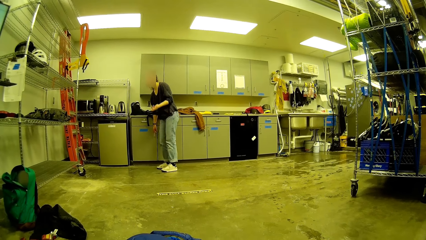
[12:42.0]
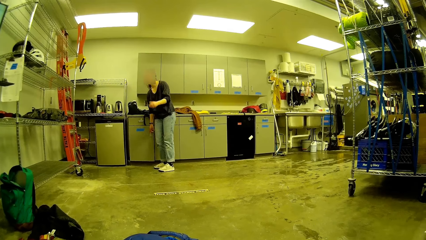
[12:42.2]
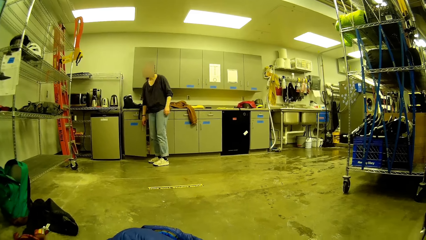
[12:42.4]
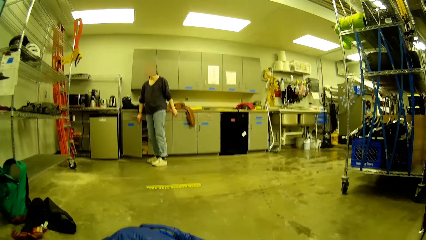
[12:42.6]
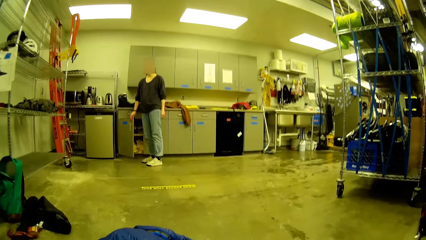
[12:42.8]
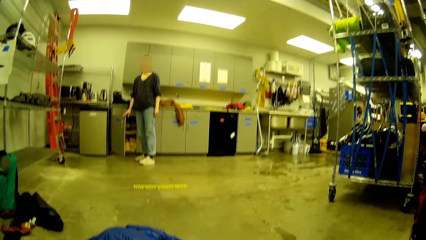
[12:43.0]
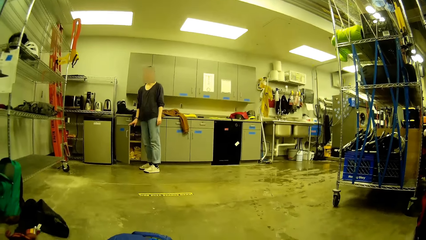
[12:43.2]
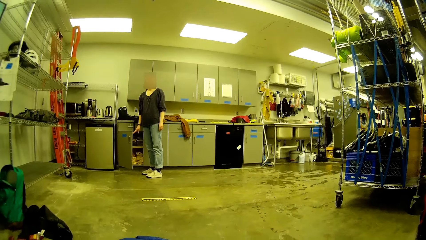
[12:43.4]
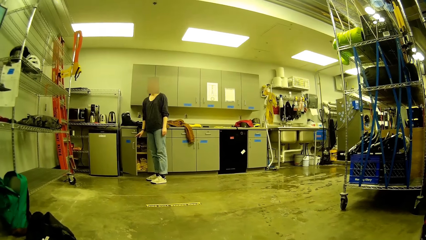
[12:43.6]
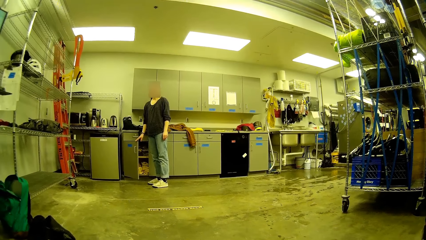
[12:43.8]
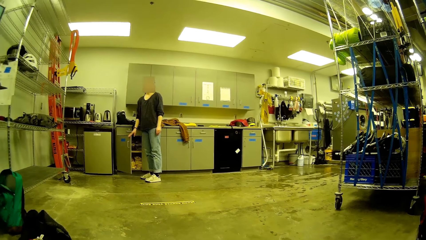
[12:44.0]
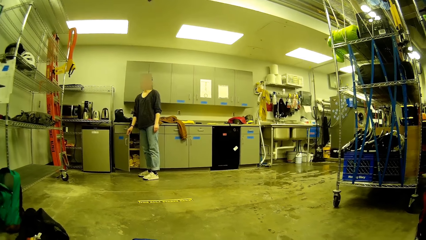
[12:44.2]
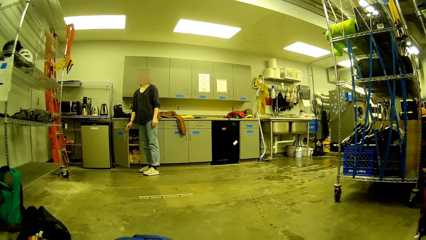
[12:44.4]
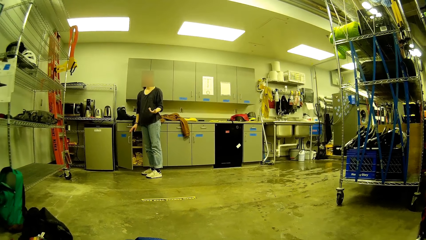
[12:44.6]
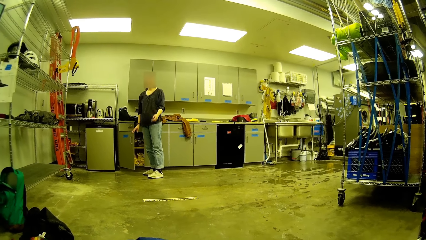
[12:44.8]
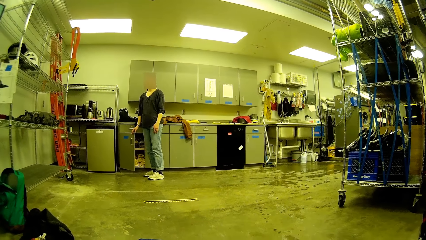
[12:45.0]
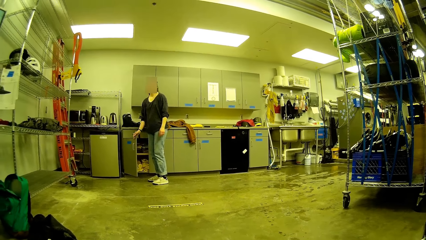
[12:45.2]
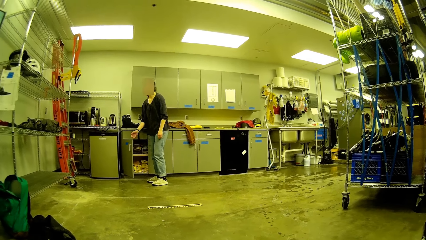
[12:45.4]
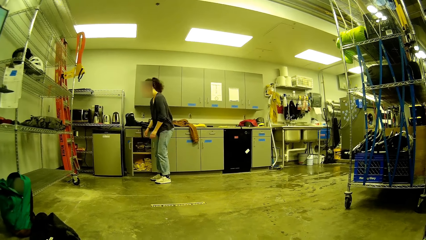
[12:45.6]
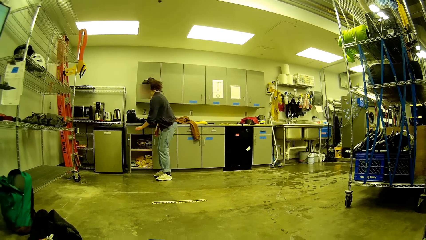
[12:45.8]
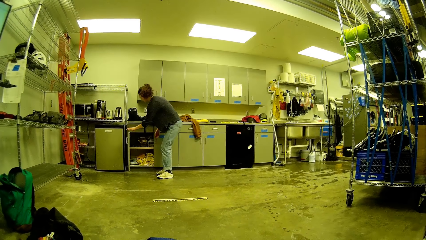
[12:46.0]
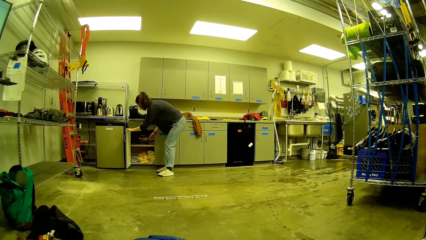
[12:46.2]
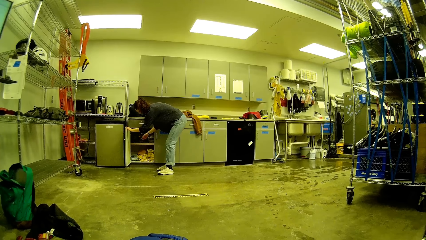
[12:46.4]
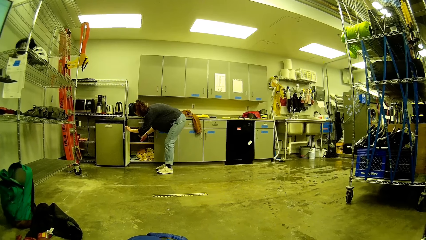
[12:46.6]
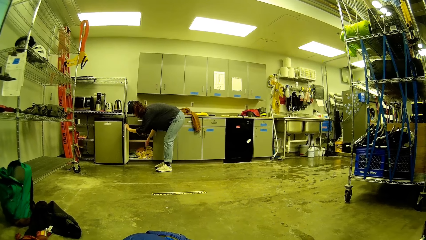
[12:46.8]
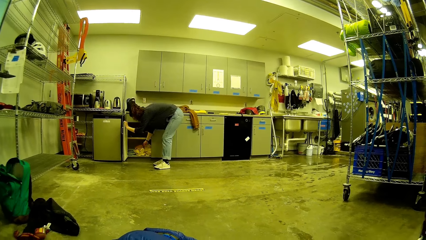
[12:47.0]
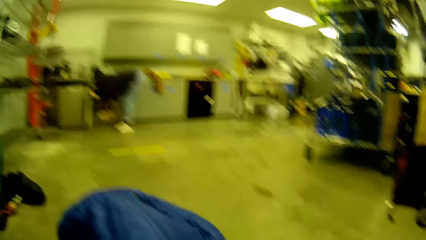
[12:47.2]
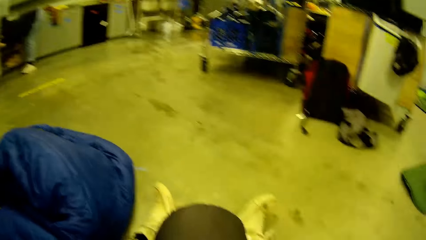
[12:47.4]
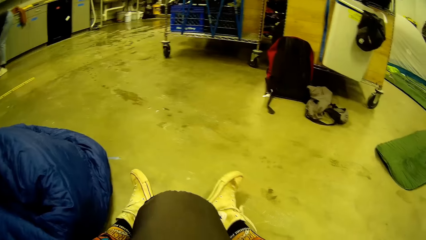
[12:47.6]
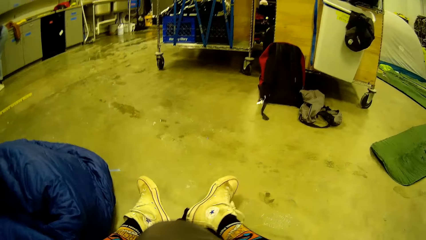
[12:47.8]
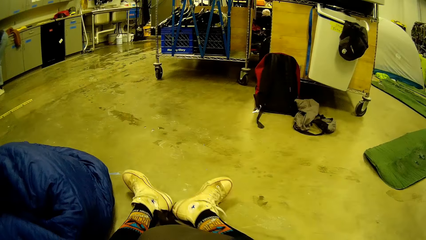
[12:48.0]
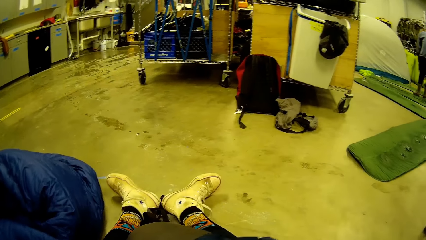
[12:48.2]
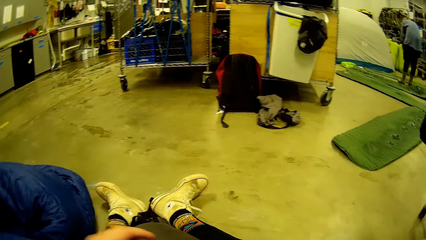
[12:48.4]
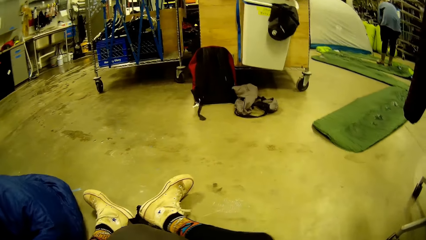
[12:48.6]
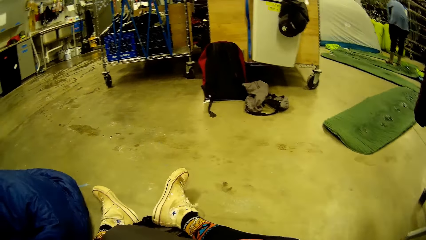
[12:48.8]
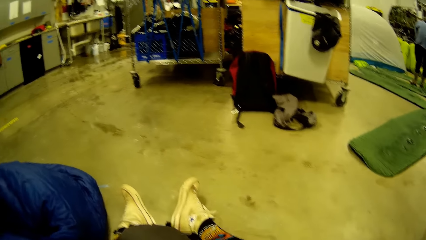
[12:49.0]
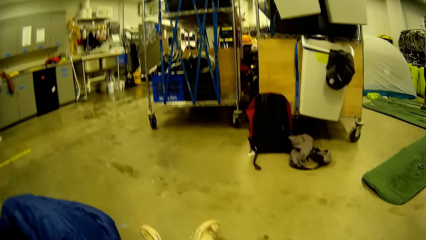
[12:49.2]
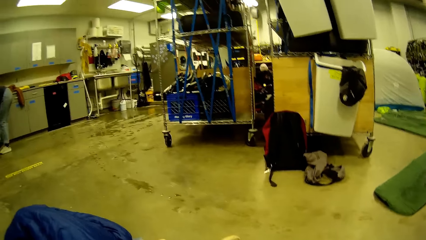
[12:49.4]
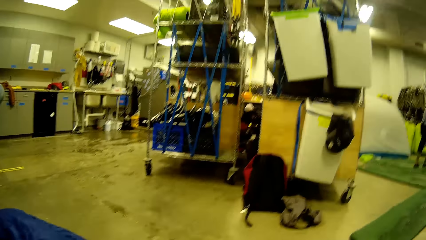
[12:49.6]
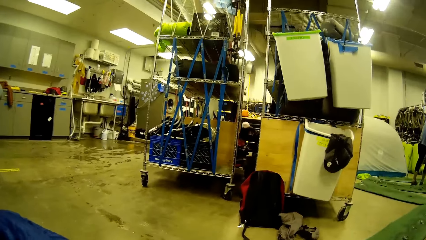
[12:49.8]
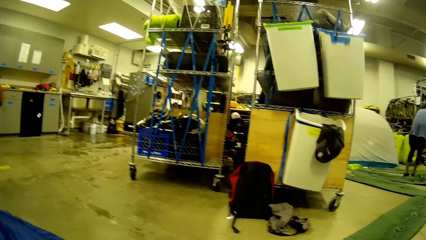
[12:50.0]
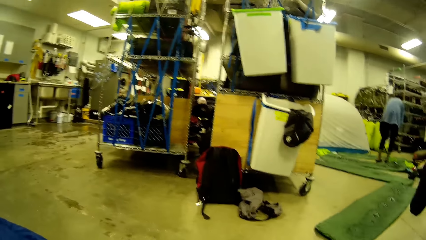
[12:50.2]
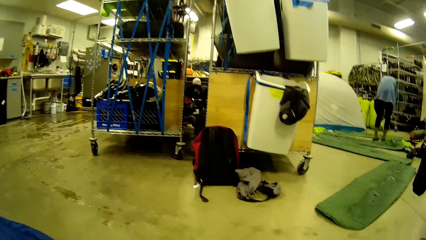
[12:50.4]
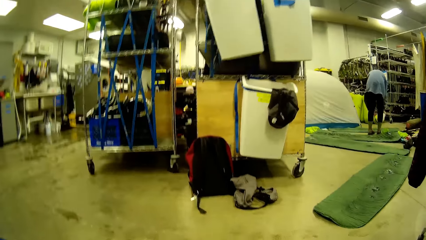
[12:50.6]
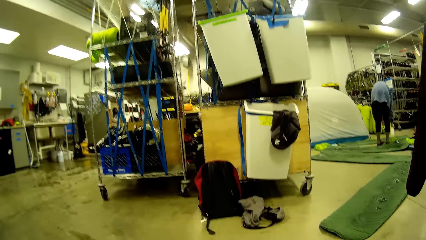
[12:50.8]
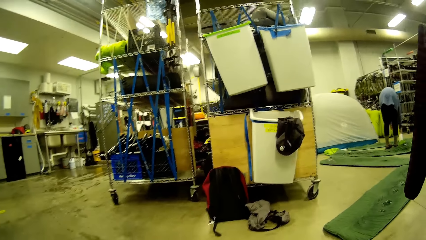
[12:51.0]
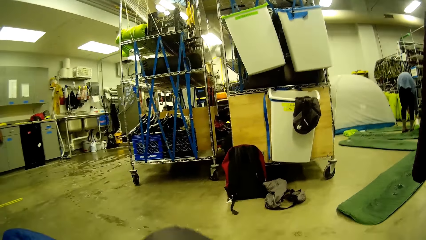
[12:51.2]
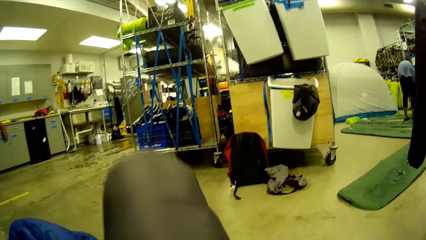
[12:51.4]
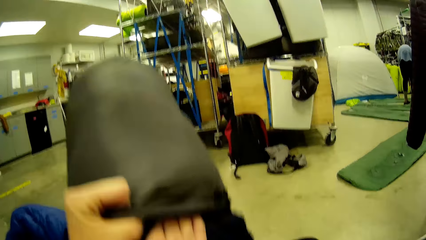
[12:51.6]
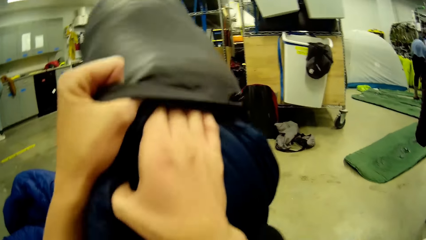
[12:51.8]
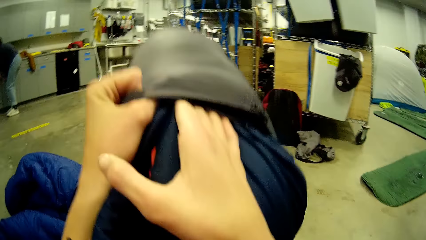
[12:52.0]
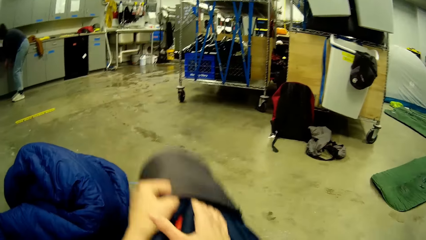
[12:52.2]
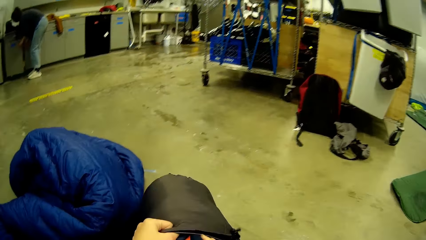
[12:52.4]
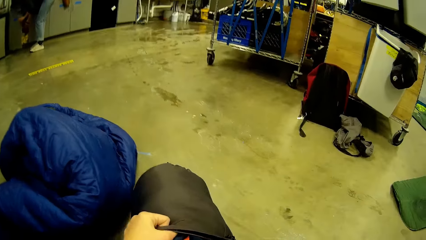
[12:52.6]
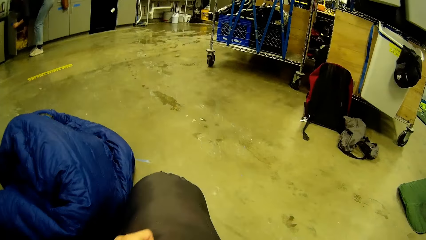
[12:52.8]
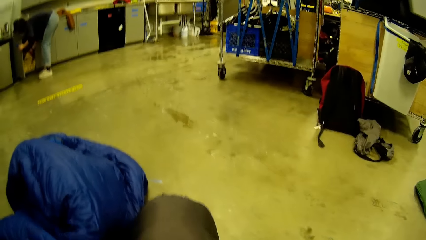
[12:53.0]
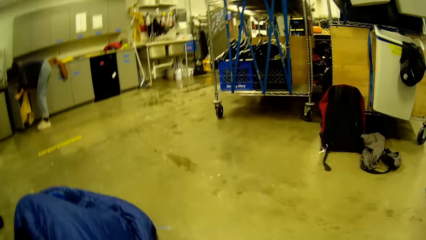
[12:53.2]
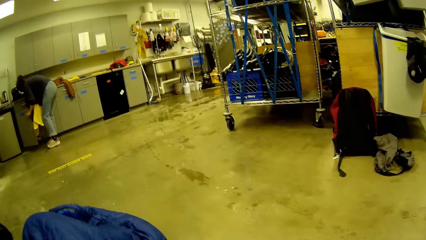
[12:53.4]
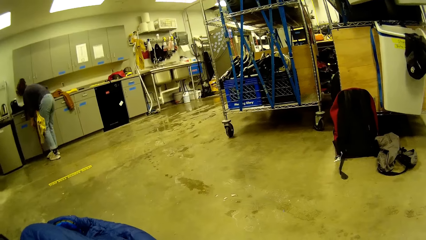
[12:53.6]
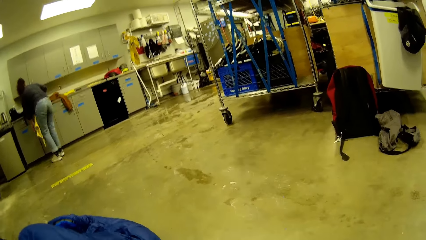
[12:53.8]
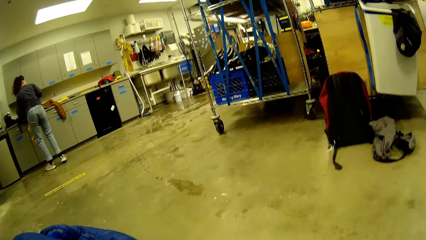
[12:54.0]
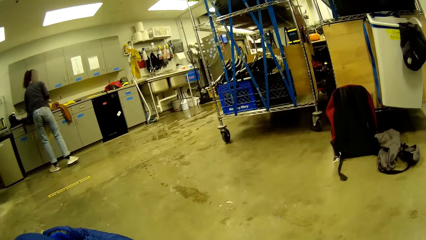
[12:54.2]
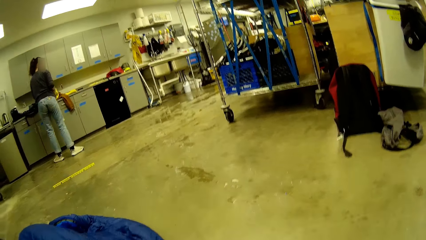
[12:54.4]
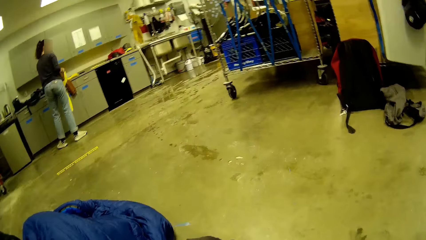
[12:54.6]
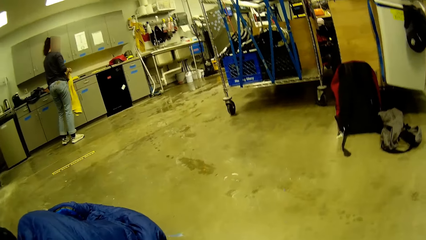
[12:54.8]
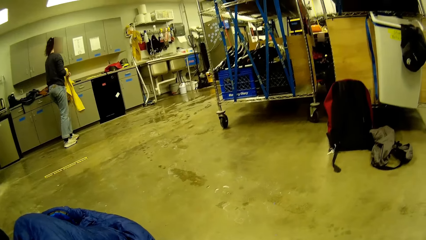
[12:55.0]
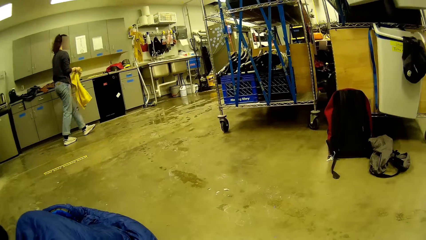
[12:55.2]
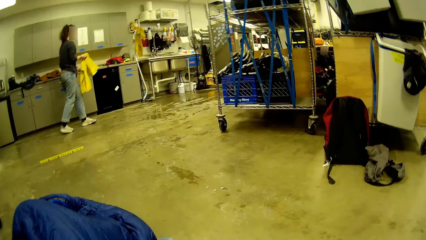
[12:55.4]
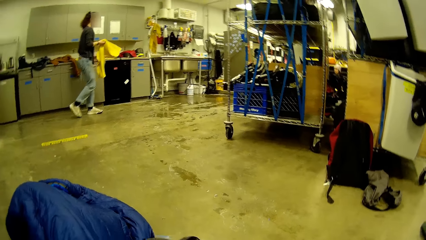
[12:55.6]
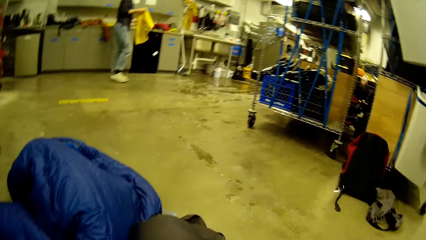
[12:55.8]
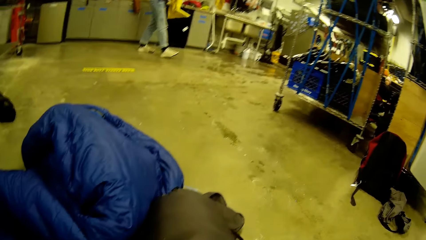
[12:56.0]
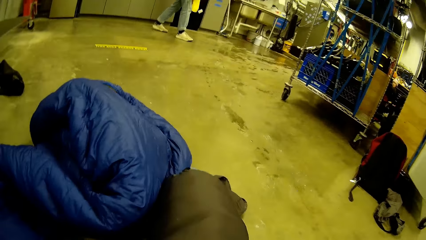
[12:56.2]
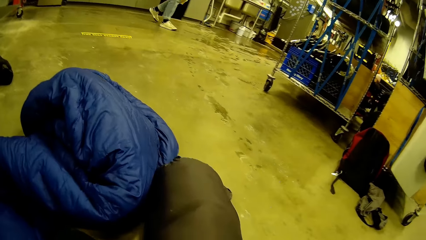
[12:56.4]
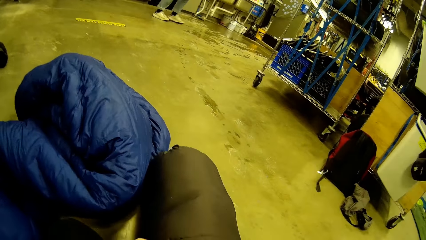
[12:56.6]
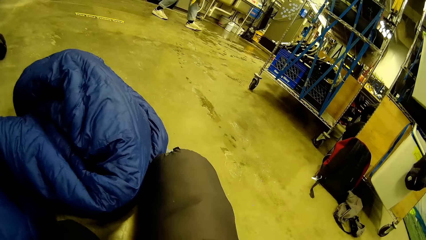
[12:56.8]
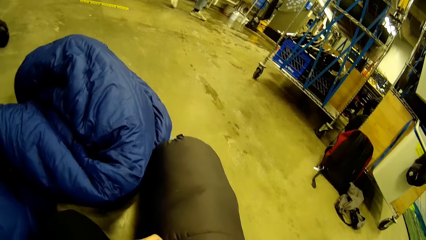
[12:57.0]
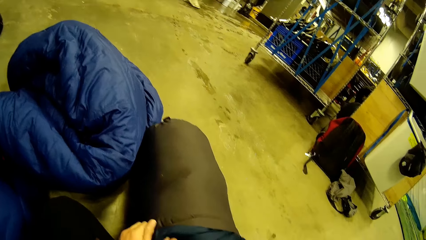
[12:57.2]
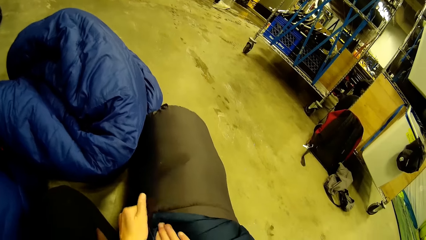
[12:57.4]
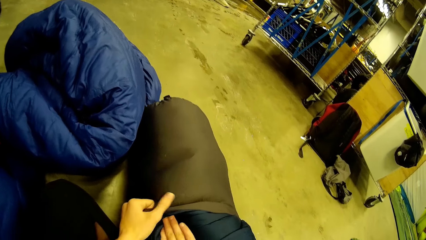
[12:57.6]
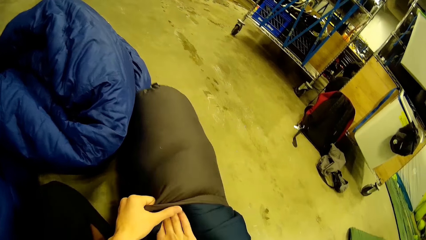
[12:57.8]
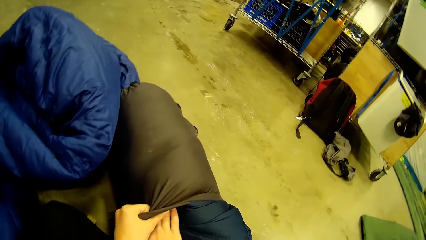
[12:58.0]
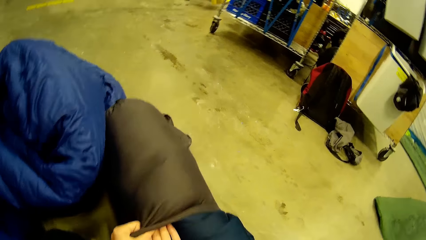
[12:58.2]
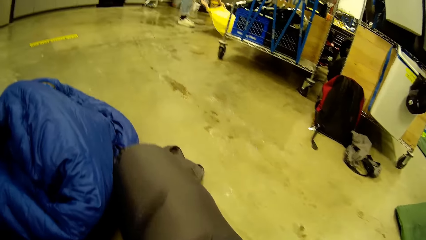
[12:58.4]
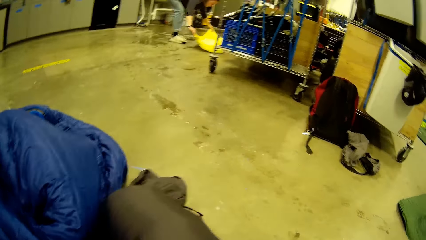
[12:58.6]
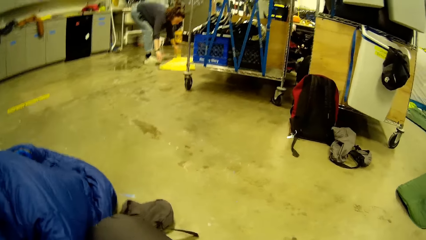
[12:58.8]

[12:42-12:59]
The woman reaches for a handle of a cabinet with her right hand. She bends down. She opens the cabinet with her right hand. She places her left hand on the cabinet's door. The camera wearer looks around the room. The woman picks a cloth from the cabinet. The camera wearer lifts the bag up. Another person bends down. The camera wearer puts the duvet into the black bag with both hands. The woman picks up a yellow towel from the cabinet with her right hand. She closes the cabinet with her left hand. The camera wearer looks at the woman. The woman walks to the other side, stands up, and cleans both hands with the yellow towel.
